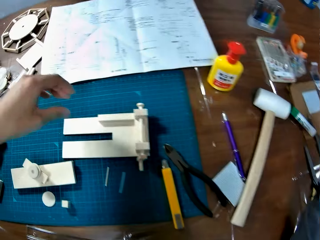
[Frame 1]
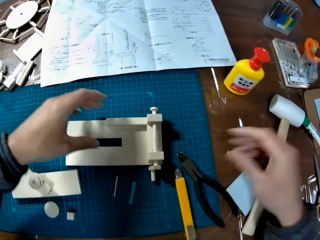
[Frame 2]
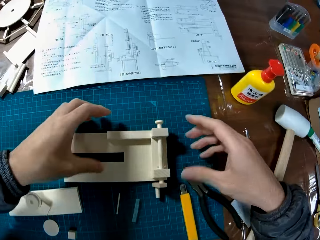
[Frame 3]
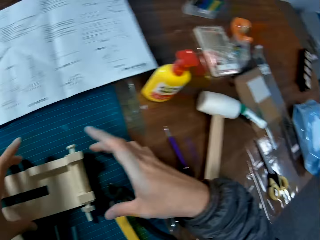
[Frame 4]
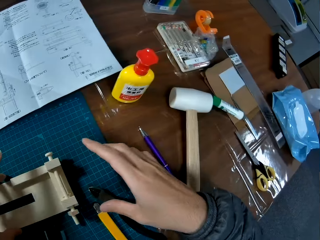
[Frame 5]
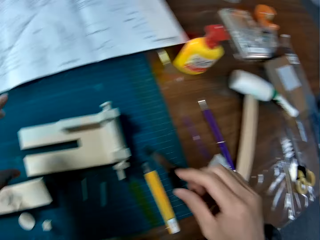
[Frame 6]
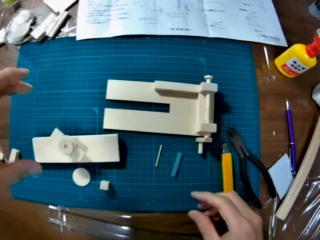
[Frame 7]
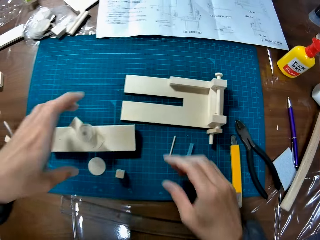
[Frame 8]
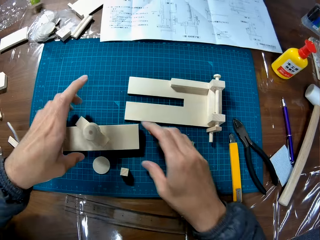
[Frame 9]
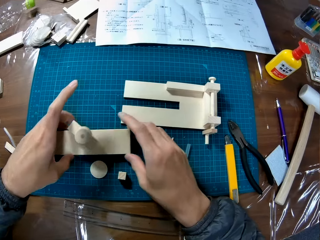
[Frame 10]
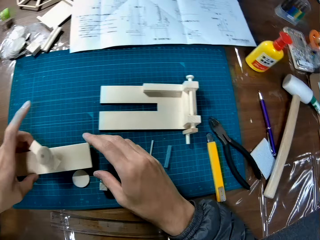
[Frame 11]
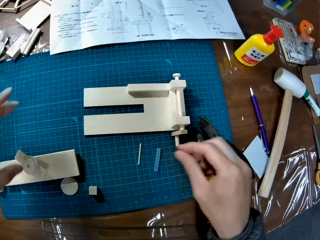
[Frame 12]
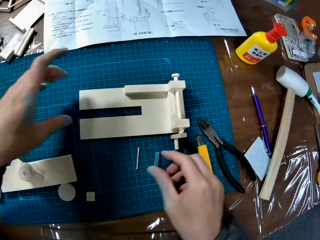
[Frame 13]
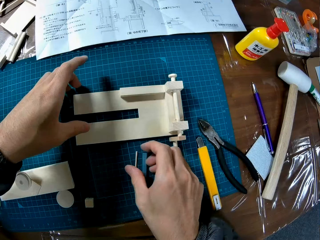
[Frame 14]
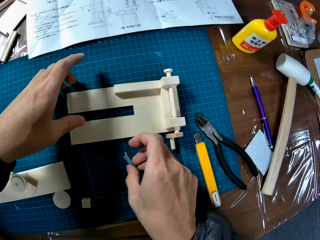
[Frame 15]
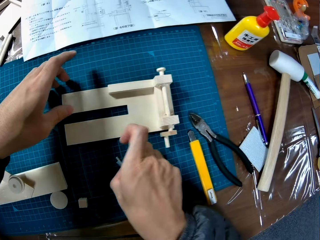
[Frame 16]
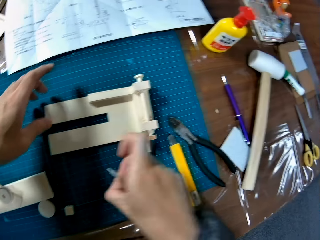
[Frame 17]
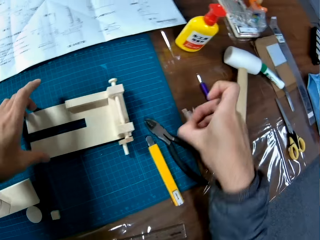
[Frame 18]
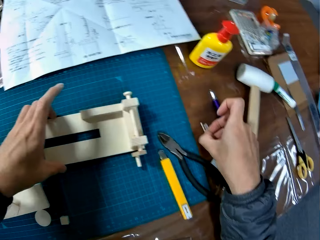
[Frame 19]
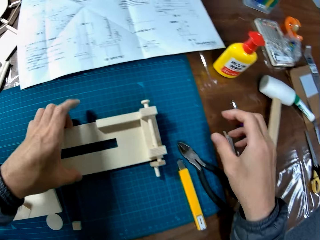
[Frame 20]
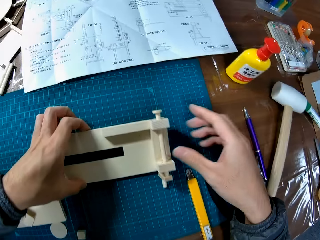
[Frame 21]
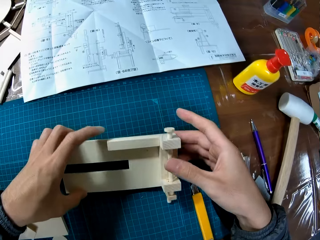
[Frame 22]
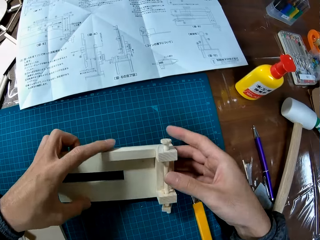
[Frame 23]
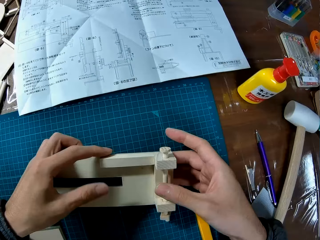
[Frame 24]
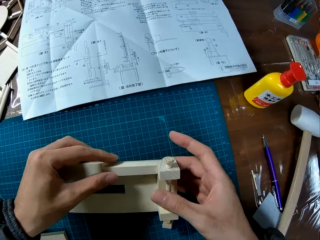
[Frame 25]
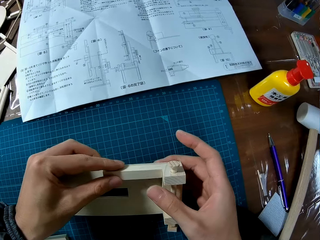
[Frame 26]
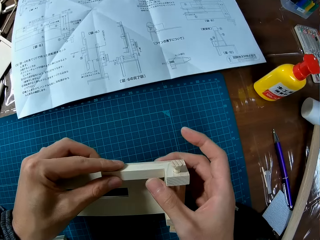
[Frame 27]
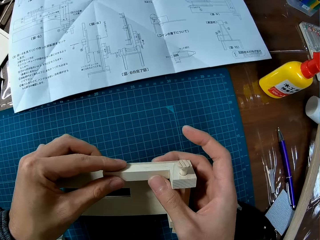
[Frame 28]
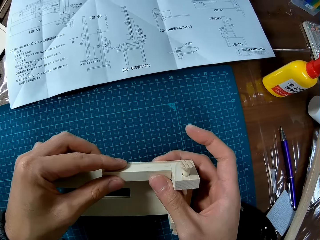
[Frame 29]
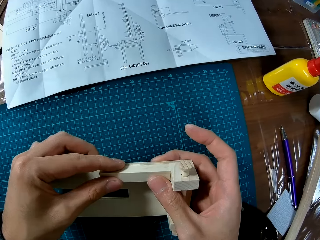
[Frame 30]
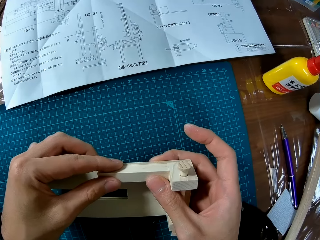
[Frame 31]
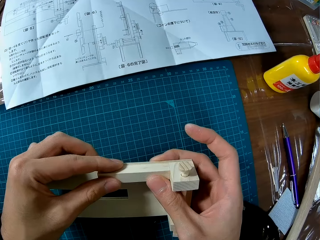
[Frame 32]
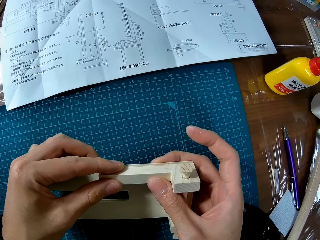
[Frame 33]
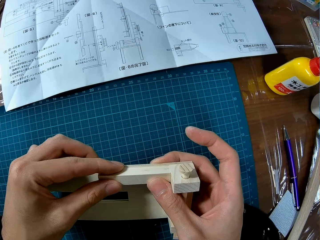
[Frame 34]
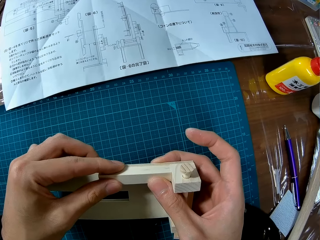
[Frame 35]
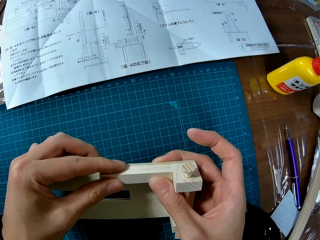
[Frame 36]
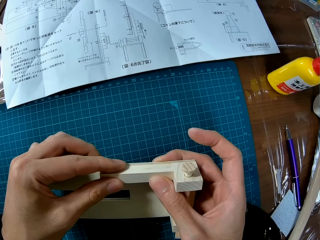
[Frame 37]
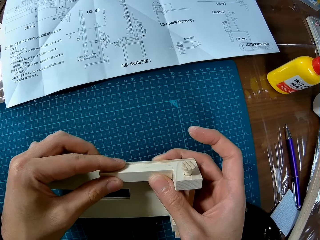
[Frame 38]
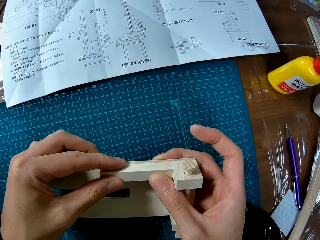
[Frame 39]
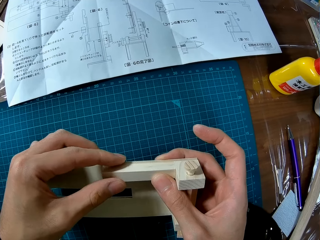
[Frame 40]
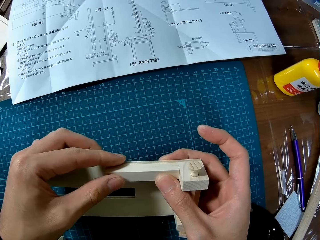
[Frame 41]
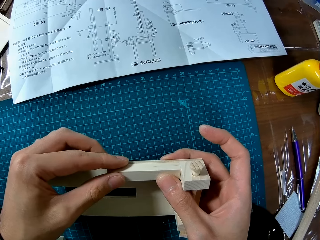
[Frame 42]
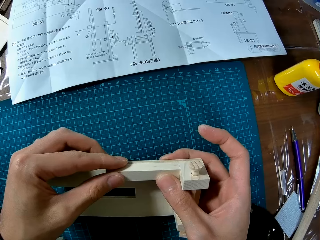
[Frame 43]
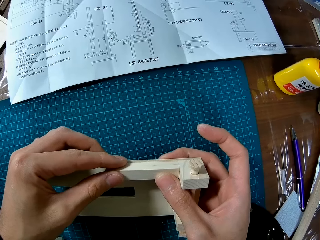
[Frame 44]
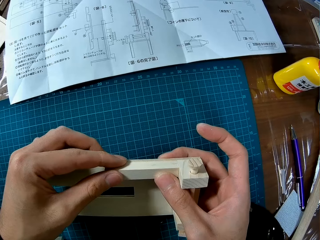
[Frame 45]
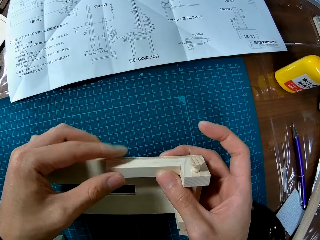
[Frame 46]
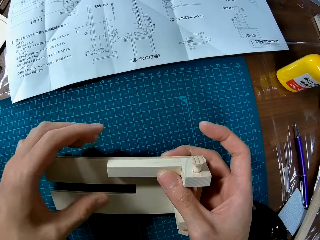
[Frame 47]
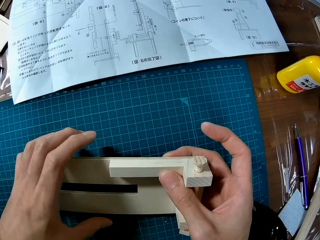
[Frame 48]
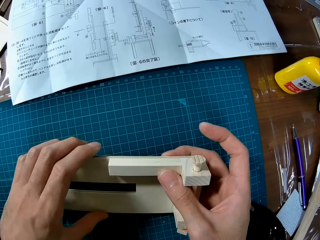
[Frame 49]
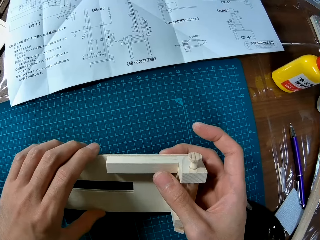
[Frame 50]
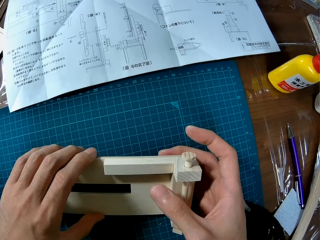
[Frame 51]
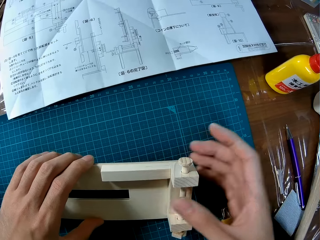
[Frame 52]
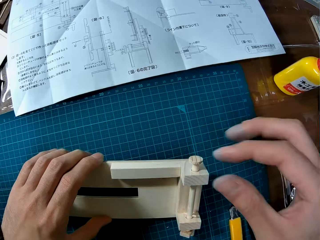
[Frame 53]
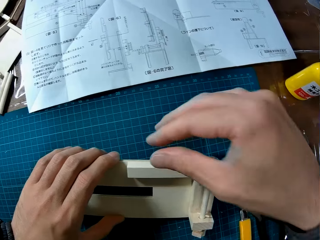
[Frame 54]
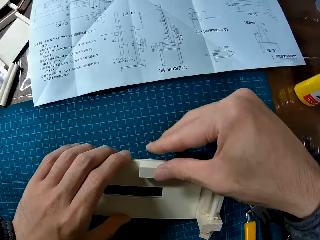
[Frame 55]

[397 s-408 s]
The camera wearer puts the tweezer in his right hand on the table. He touches the model. He adjusts the wooden craft on the cutting mat on the table. He picks up some needles on the cutting mat with his right hand. He puts the needles on the table. He holds the wooden craft on the cutting mat on the table with both hands. He fits the wooden craft in both hands.

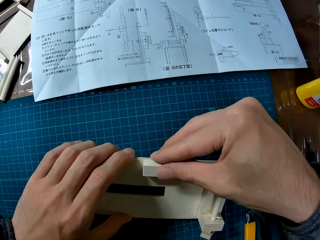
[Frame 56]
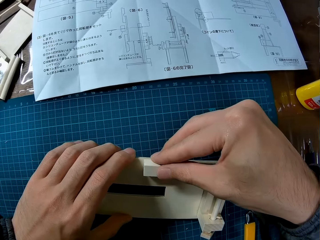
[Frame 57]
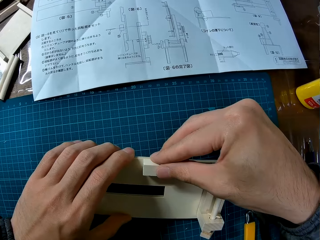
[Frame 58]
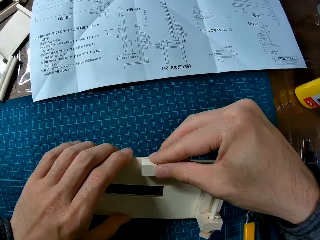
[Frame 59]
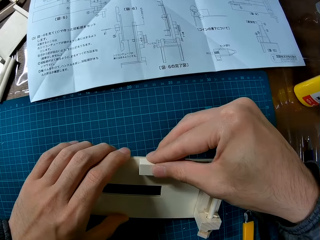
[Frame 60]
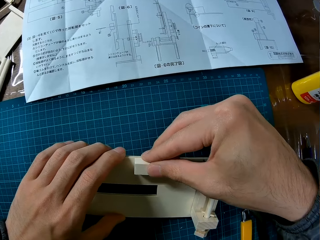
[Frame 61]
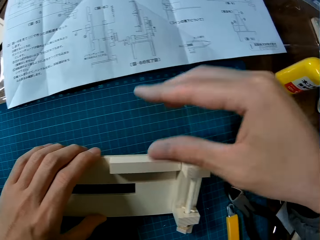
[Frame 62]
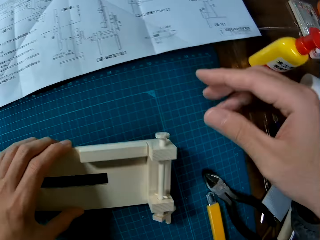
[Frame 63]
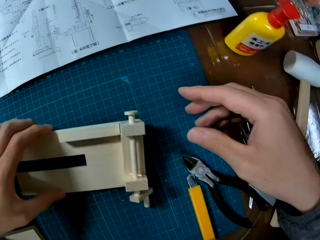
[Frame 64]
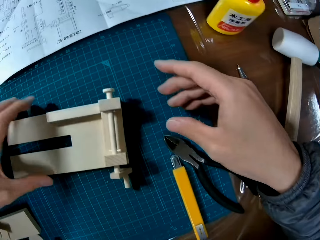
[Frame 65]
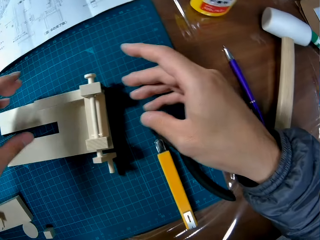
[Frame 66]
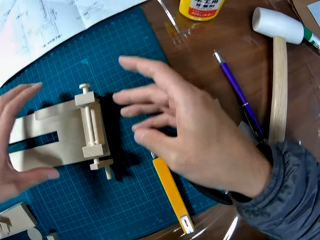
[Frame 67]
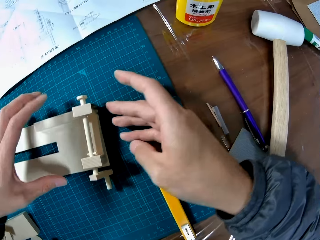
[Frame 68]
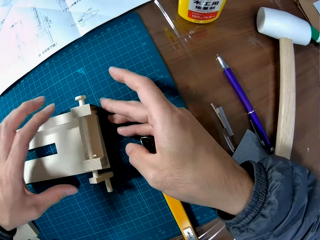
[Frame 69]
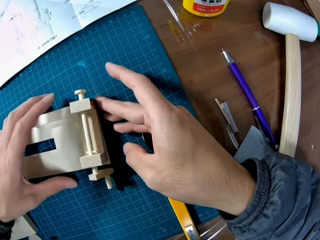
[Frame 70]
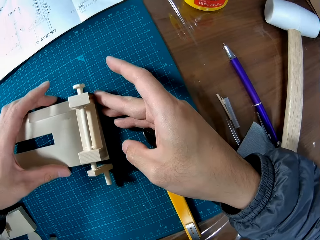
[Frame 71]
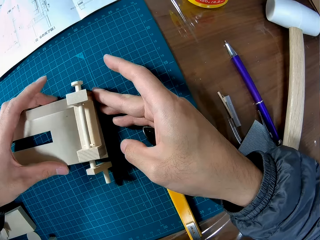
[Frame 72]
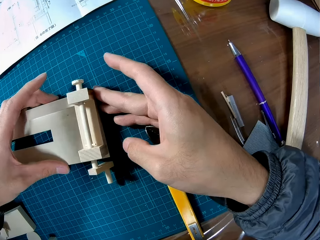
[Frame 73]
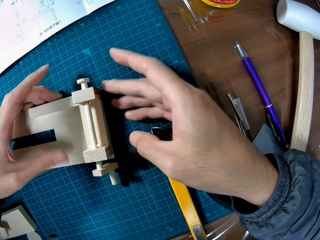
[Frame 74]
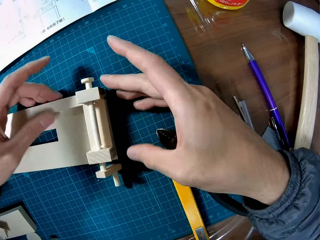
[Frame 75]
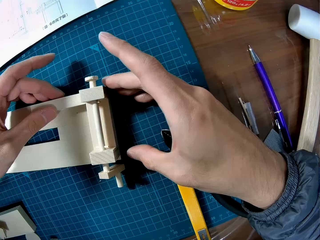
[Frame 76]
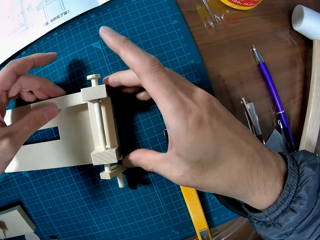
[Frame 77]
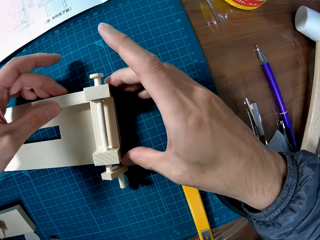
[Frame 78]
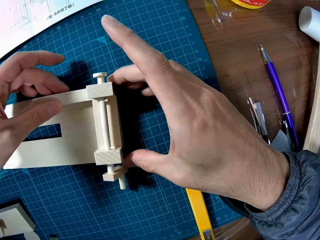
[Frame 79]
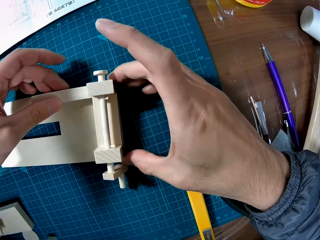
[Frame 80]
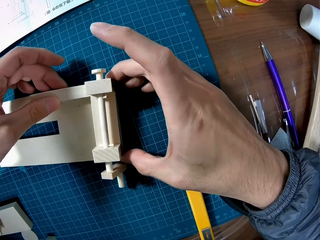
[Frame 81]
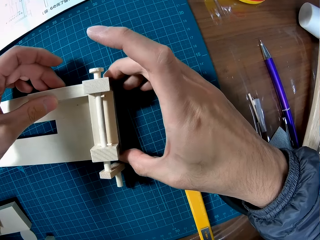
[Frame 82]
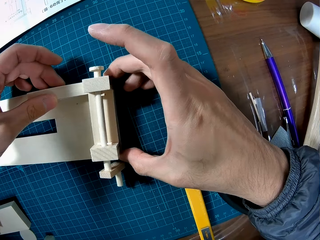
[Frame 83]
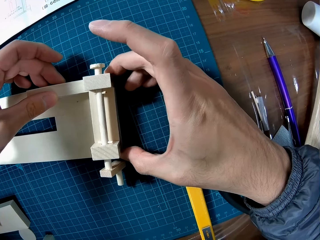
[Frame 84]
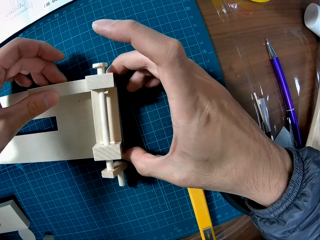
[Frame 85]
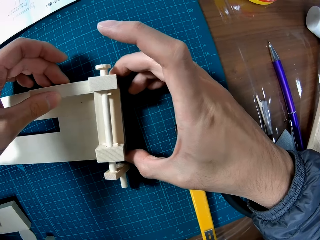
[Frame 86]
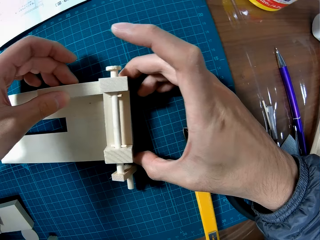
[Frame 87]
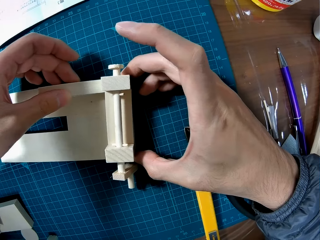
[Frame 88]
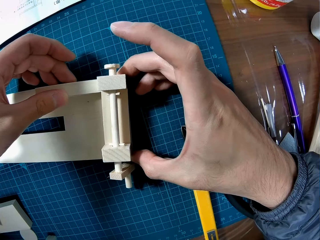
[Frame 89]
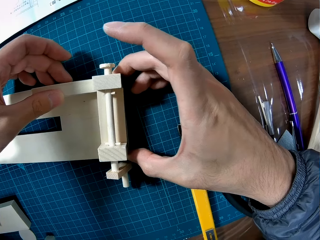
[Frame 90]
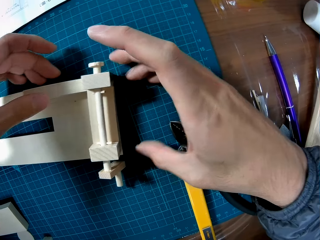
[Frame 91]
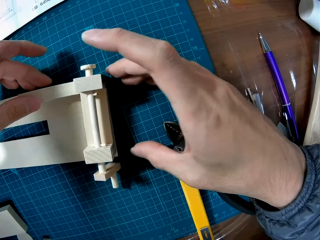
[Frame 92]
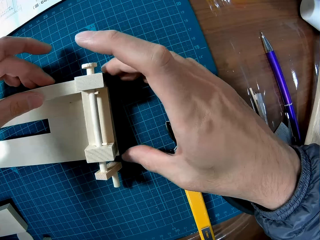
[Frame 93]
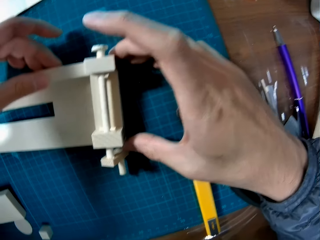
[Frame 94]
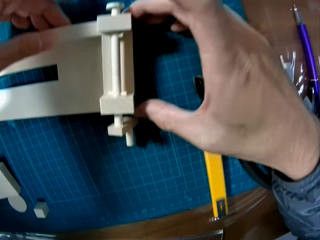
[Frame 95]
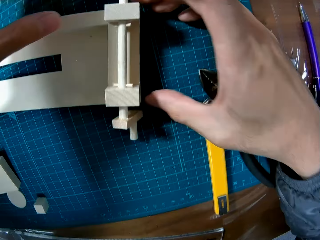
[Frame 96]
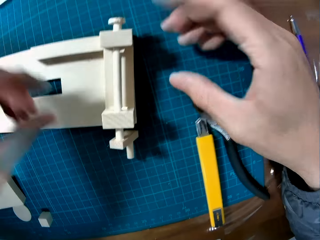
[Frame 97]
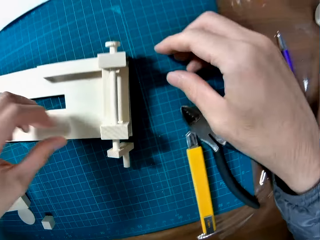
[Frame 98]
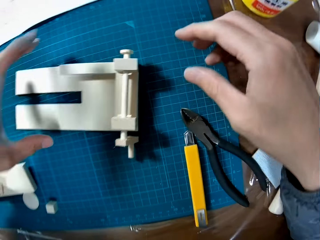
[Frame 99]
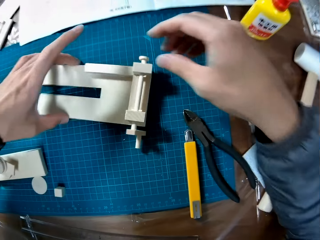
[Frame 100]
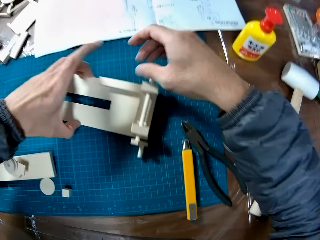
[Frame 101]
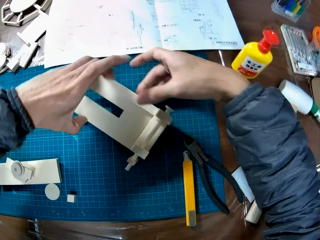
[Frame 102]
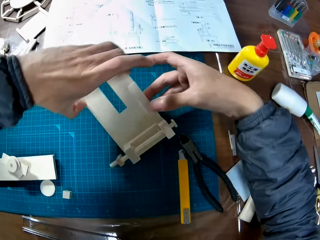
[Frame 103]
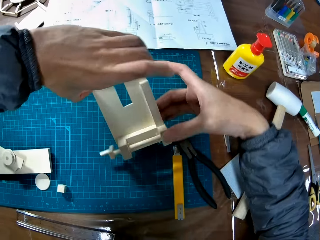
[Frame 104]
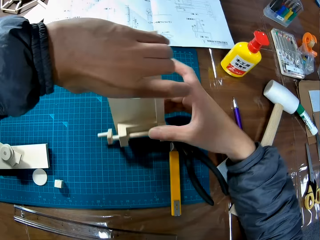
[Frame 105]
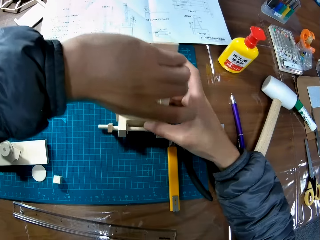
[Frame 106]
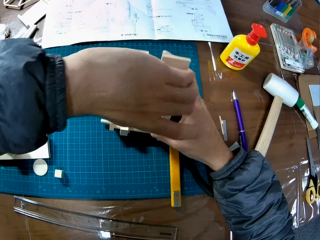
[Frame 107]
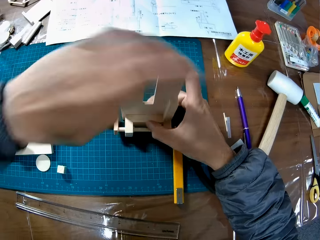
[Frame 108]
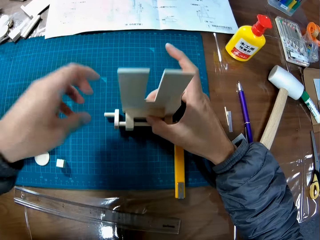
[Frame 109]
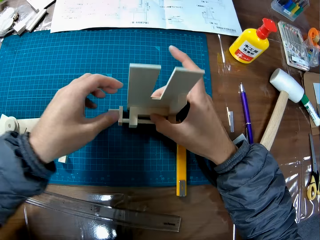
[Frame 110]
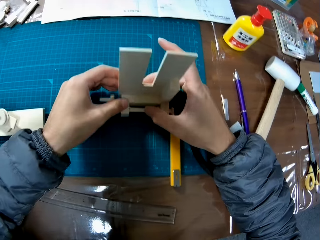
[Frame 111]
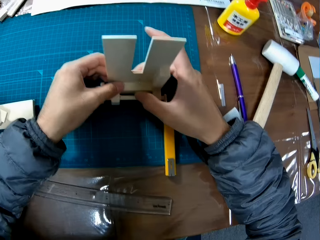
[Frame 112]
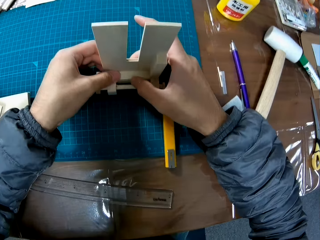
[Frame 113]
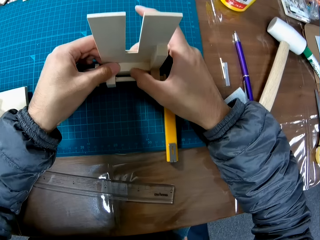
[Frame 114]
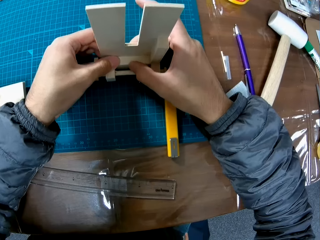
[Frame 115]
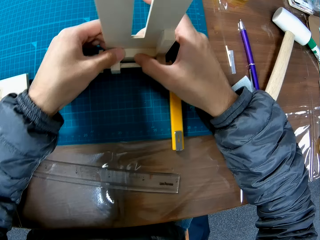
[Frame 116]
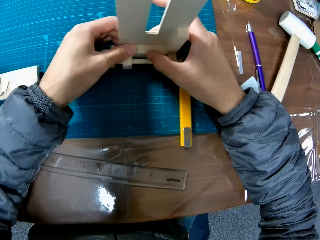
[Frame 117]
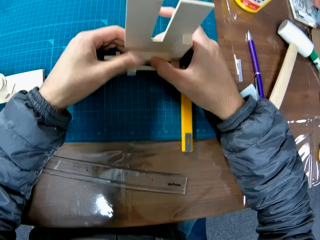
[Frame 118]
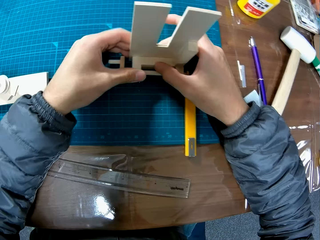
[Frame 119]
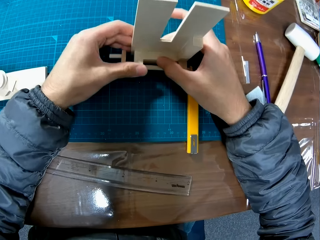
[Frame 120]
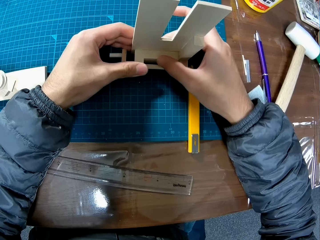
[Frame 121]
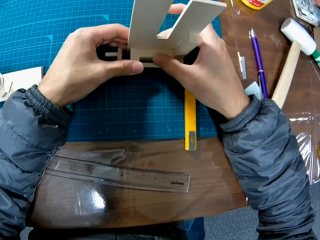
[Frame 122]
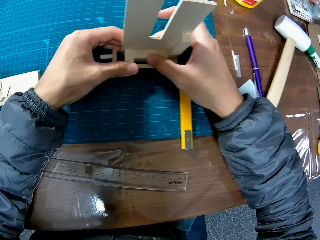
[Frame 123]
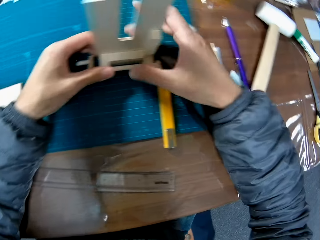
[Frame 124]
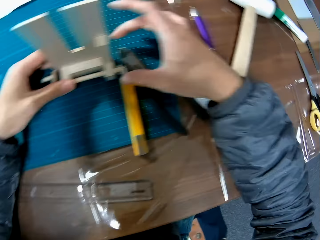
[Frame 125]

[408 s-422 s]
The camera wearer puts the model on the cutting mat. They fix the model. They pick the model. They hold the model. They fix the model.
